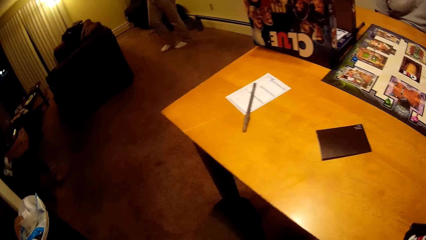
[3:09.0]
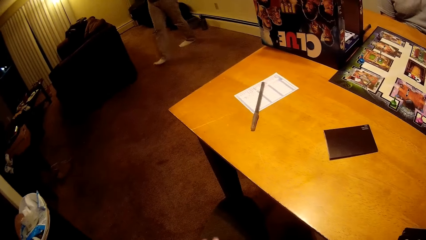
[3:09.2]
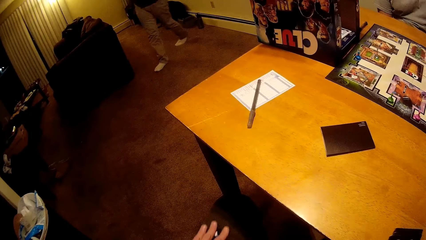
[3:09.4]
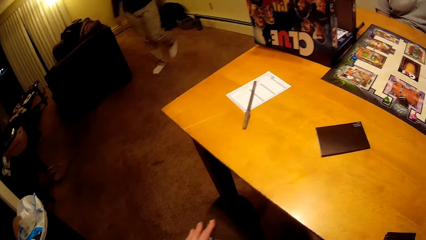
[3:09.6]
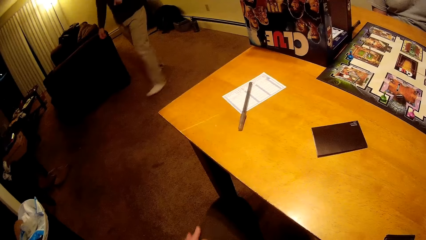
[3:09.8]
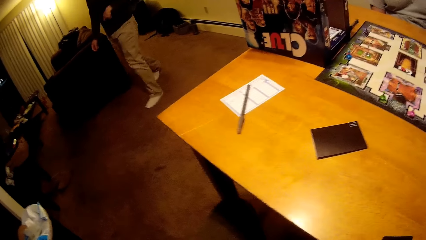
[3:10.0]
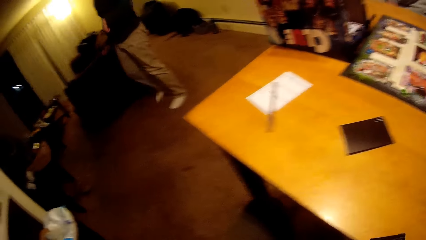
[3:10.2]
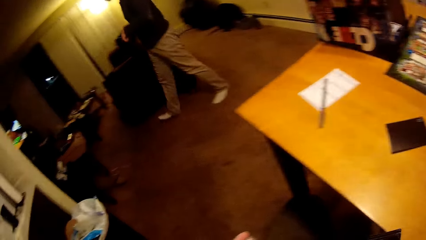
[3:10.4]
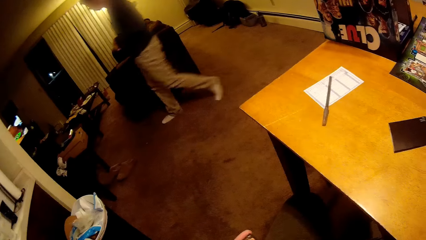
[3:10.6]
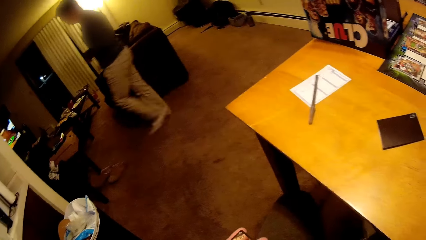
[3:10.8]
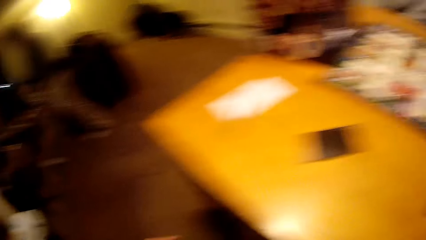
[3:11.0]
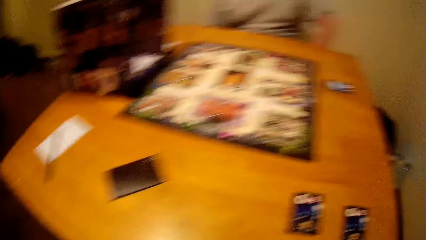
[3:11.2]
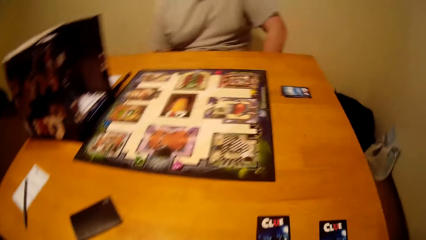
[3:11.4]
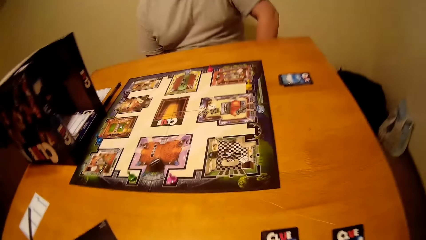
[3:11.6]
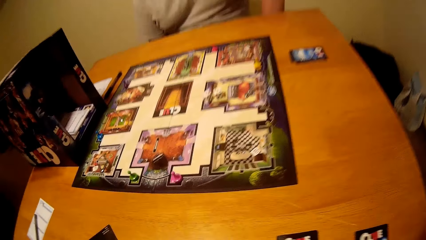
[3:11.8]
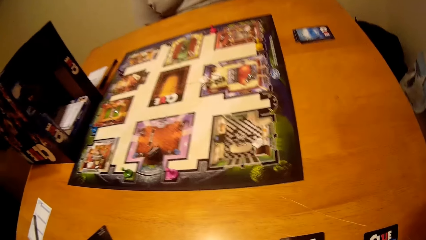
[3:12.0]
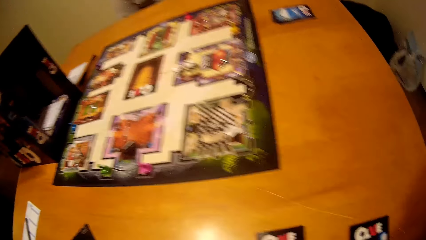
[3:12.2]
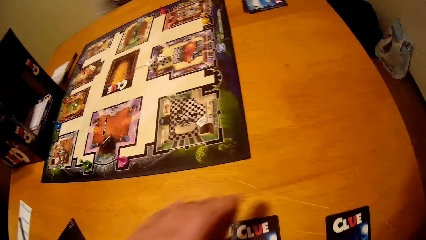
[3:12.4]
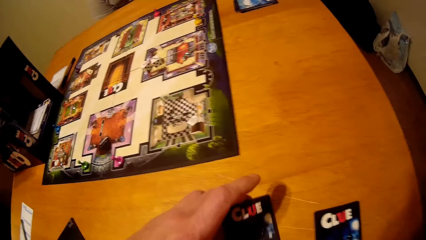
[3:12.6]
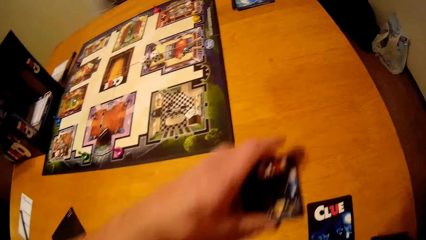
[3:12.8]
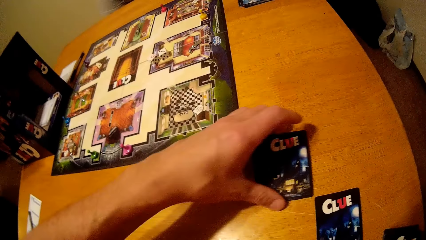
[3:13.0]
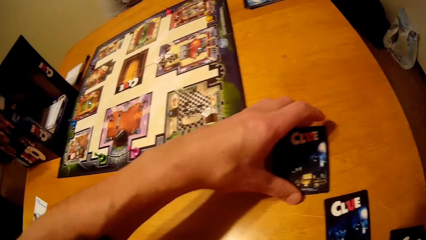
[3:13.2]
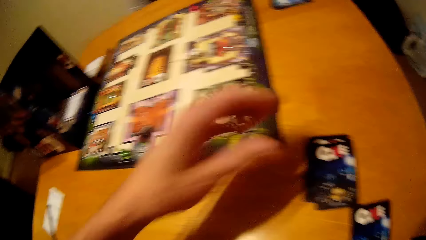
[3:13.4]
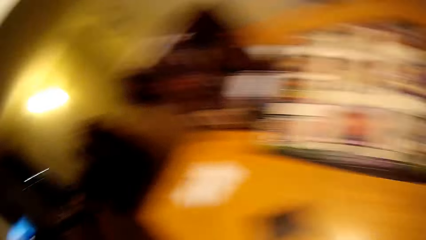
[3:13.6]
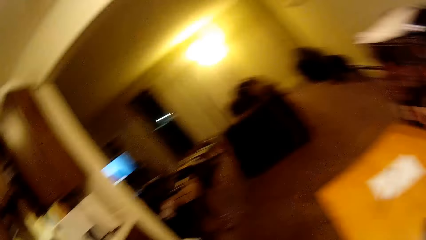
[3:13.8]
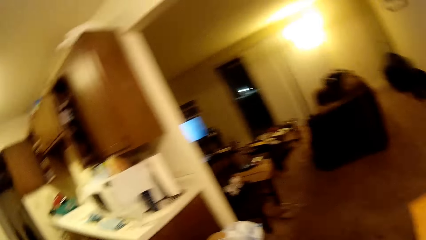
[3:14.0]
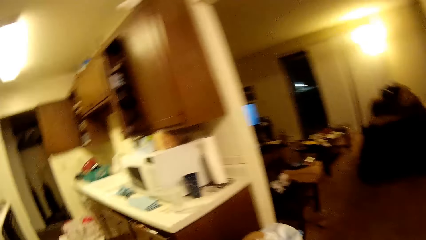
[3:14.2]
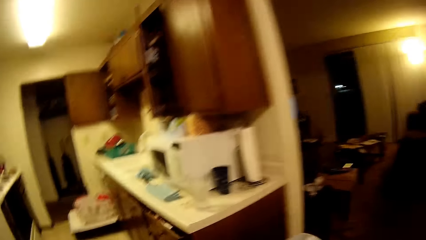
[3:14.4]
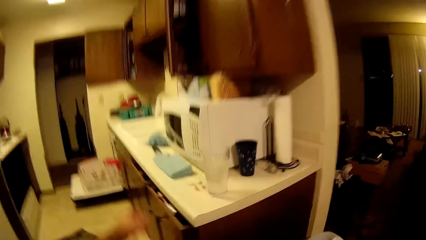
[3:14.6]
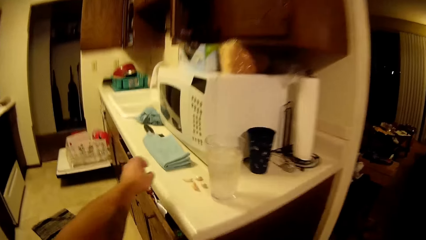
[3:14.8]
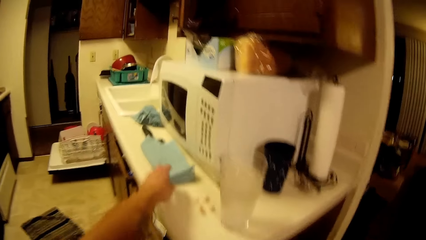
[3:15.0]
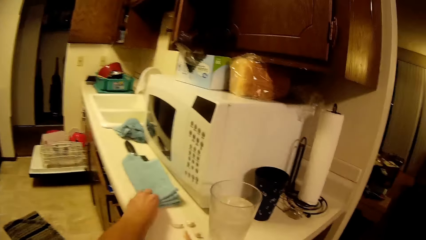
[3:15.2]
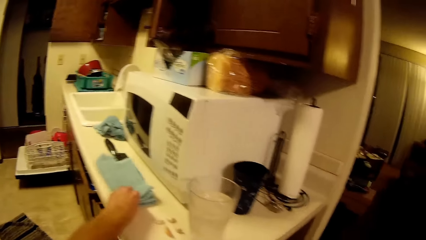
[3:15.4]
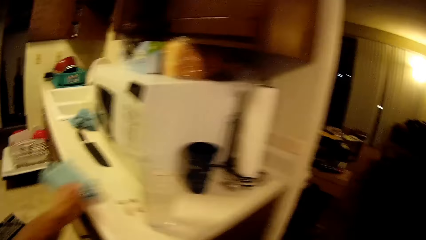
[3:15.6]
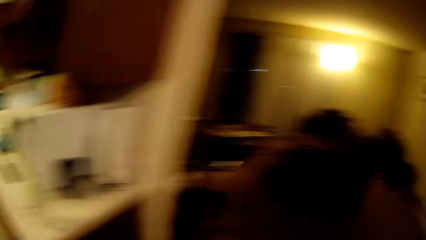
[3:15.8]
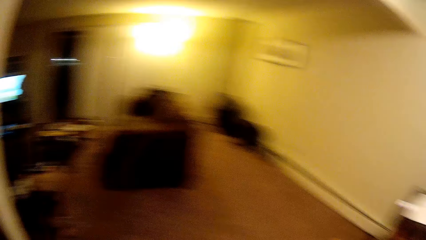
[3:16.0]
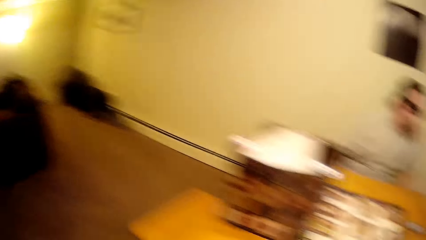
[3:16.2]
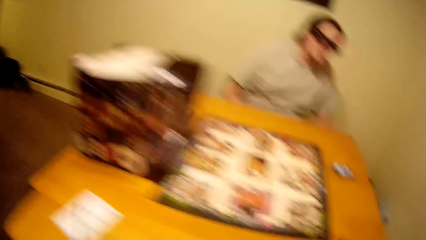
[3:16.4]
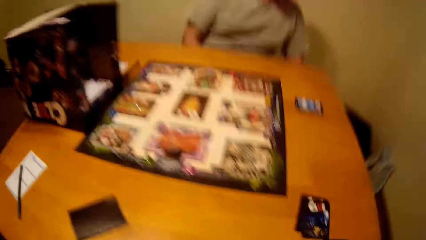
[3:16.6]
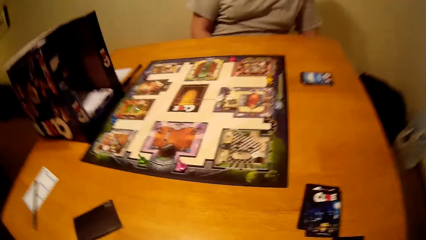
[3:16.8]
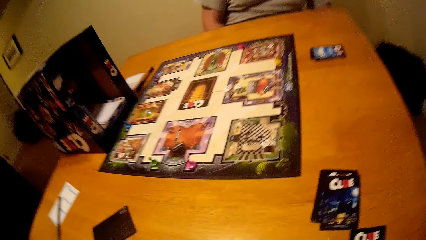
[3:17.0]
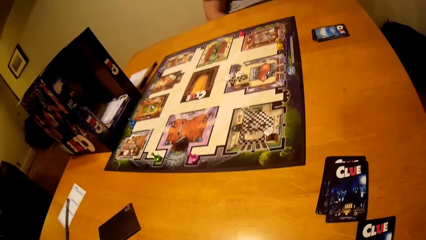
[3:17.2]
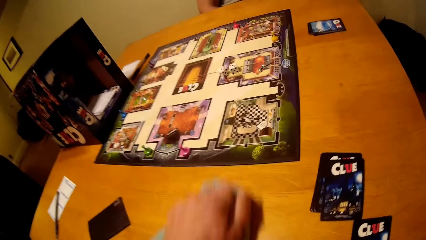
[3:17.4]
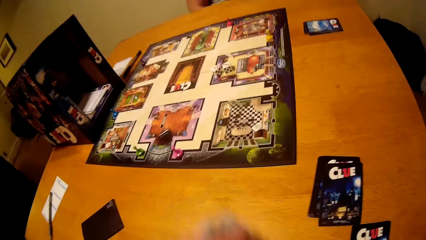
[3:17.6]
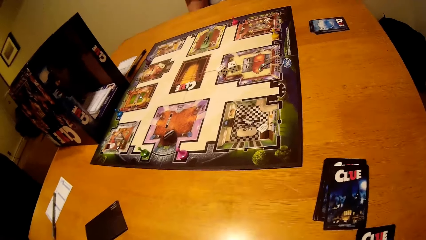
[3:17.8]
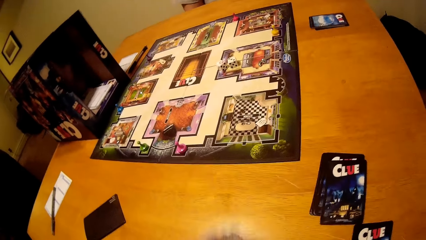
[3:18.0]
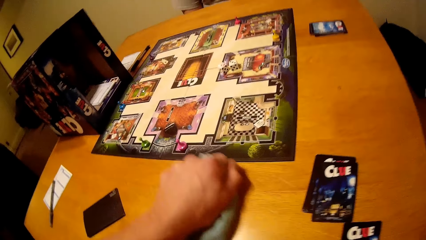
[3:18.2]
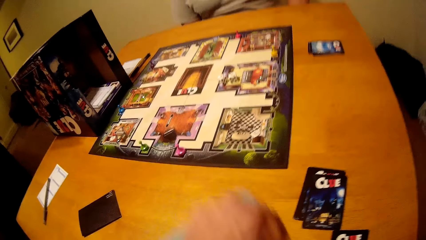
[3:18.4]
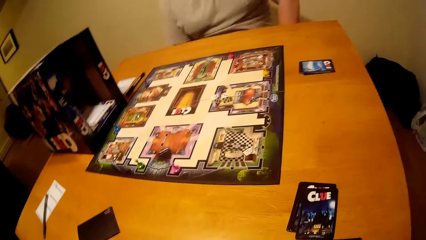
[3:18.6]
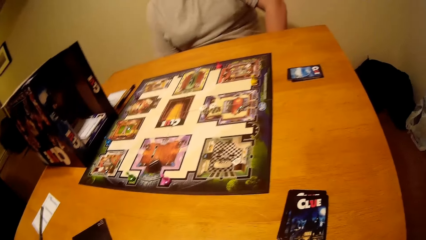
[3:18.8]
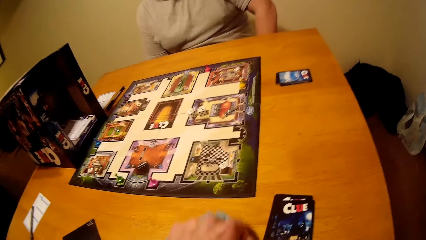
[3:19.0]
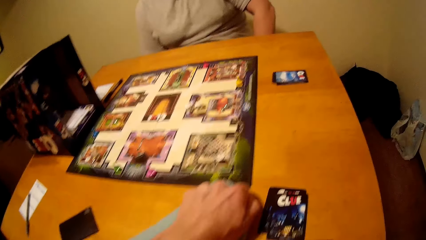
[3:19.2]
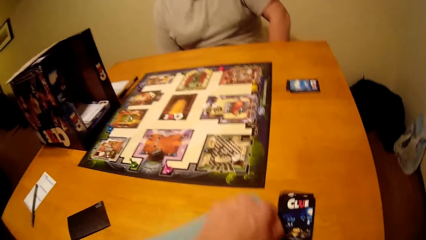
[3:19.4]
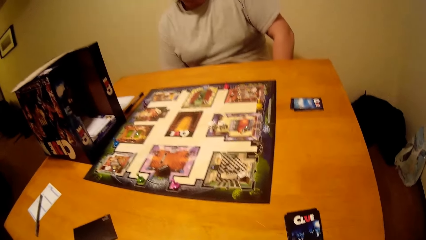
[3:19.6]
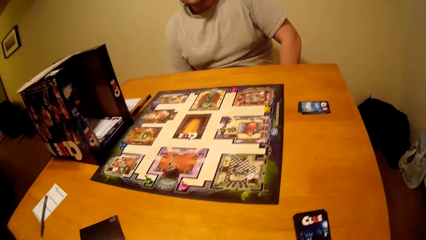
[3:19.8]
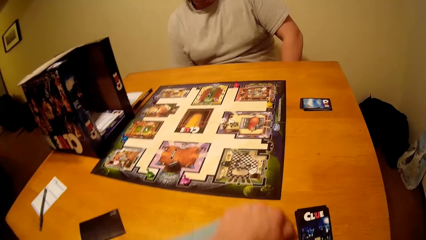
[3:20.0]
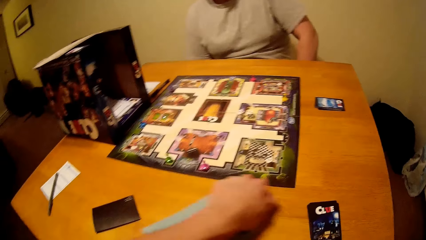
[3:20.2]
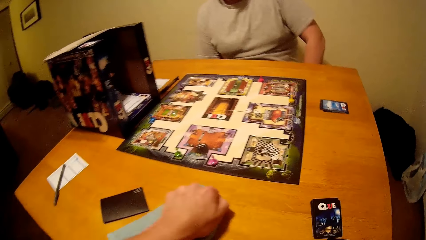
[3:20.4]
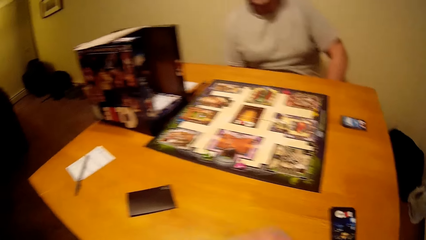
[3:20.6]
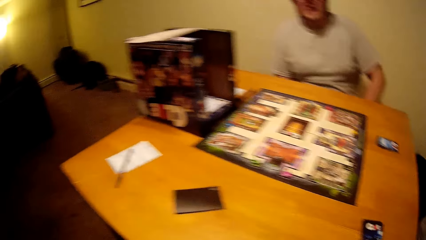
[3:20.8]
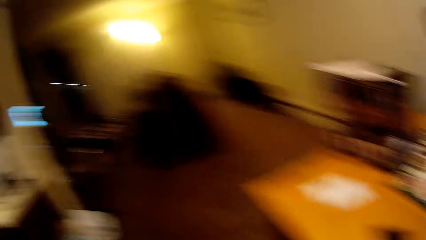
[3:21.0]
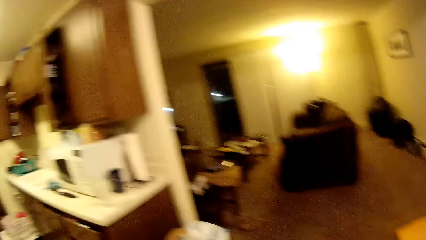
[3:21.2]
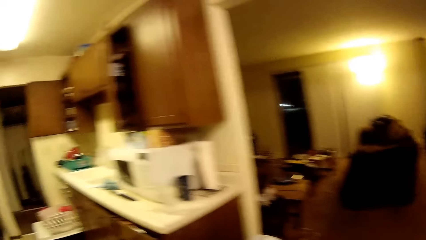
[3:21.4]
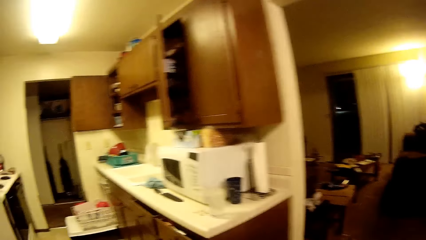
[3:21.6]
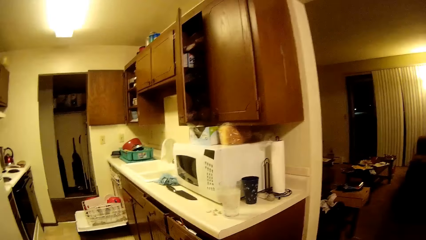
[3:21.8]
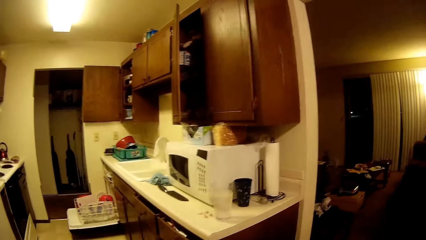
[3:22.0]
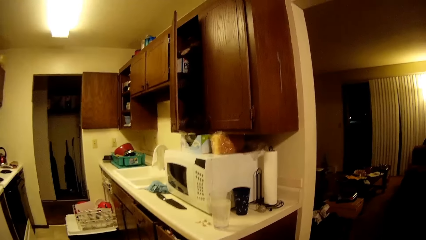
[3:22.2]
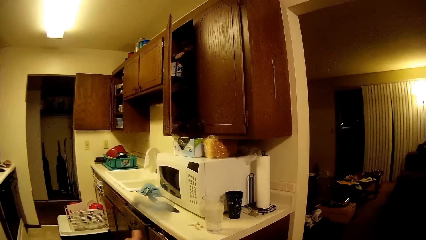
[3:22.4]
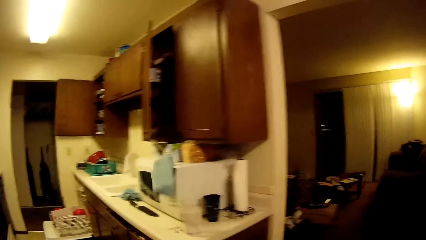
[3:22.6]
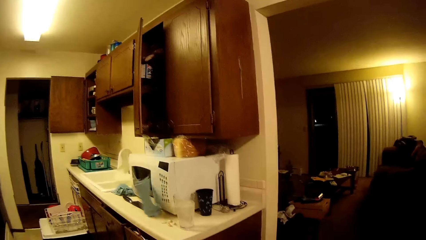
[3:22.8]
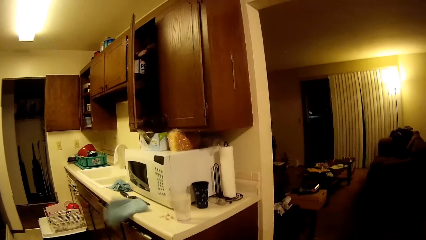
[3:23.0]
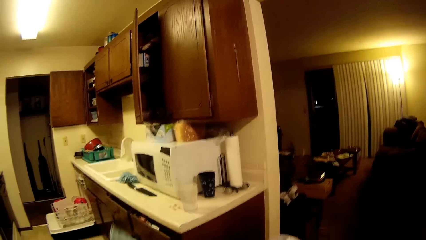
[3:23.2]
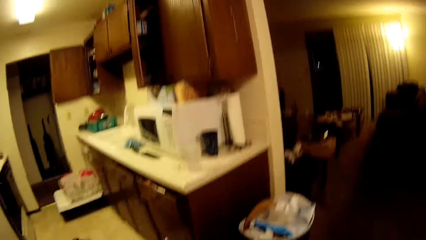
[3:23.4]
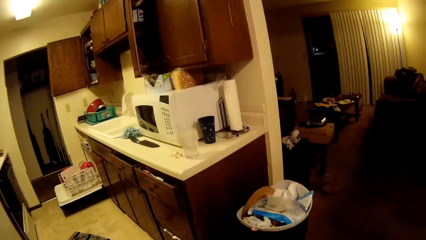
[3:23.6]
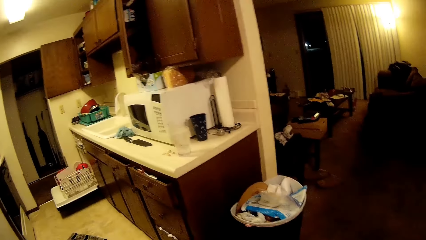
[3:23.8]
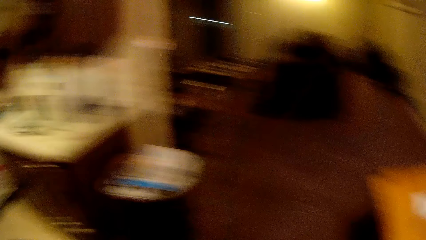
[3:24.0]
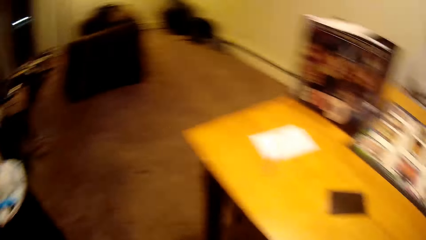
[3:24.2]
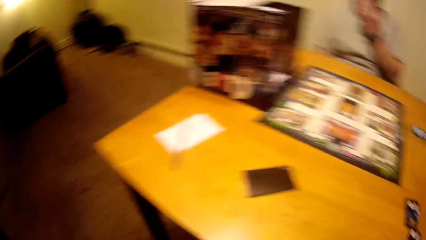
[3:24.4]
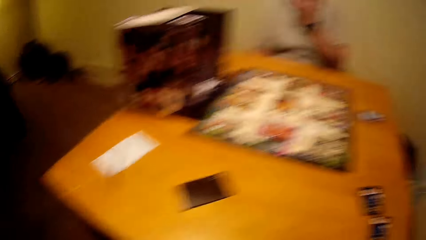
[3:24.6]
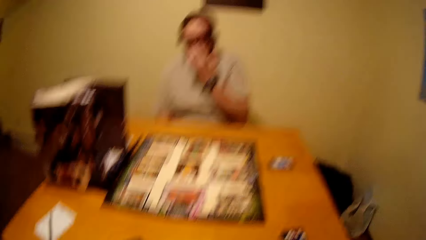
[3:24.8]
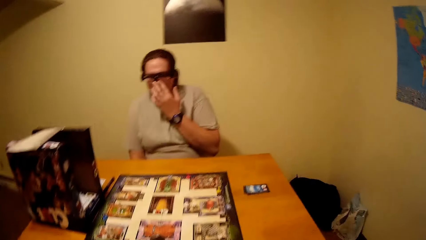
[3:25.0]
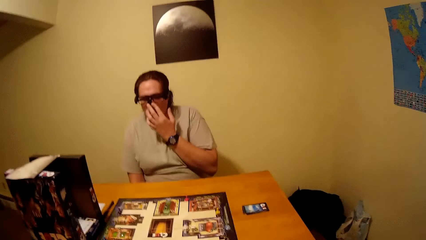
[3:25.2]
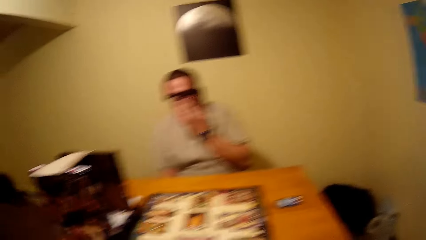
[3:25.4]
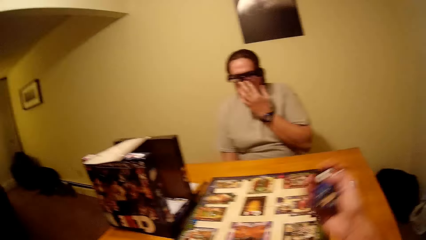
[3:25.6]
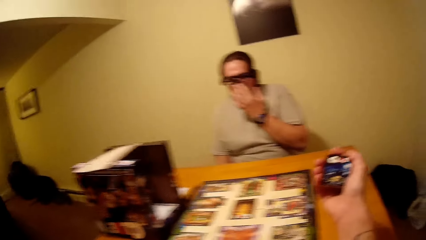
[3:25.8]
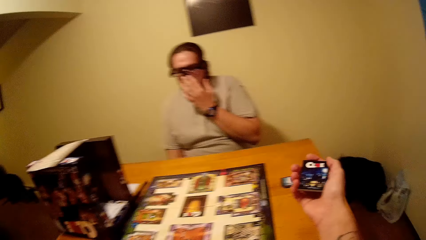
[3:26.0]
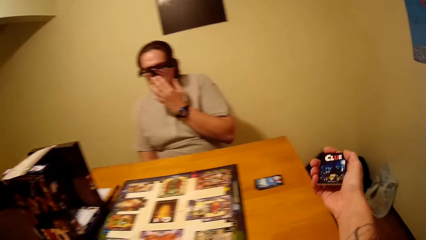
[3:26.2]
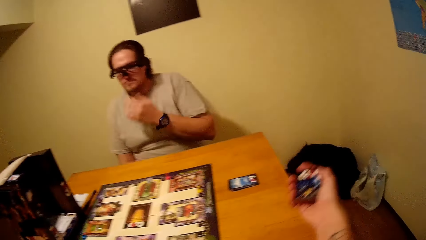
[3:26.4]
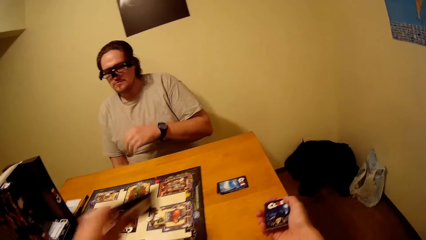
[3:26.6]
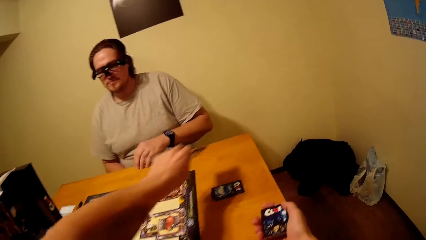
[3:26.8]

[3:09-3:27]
A person moves to the other side of the room. The camera wearer moves cards on the table. They pick a rag from the surface. They wipe the surface. They throw the rag on the surface. Another person blows their nose.
